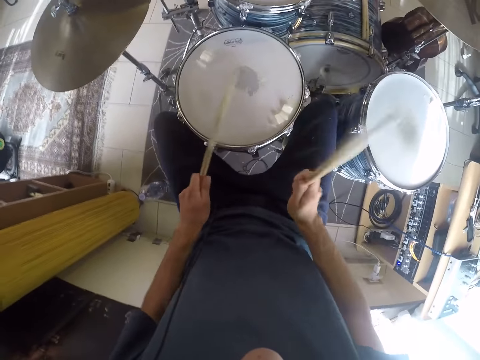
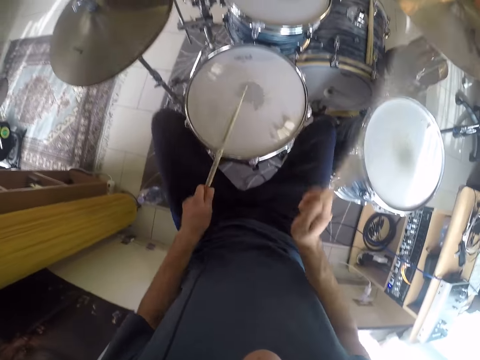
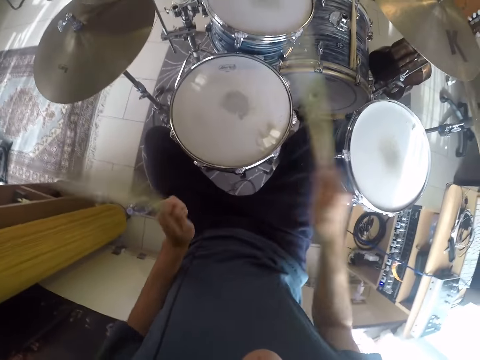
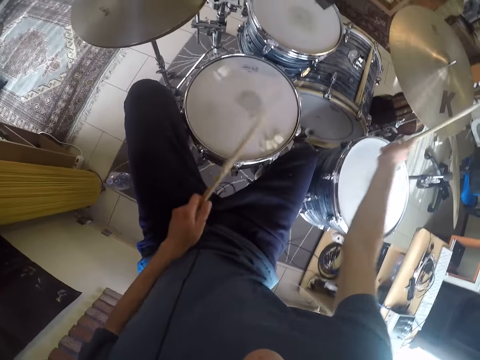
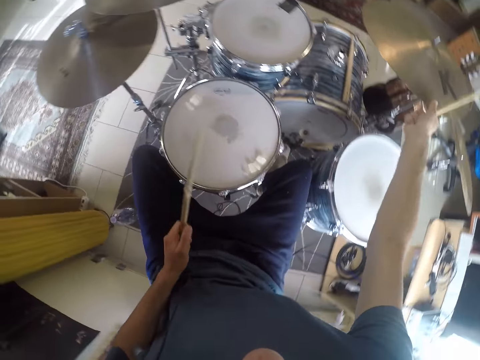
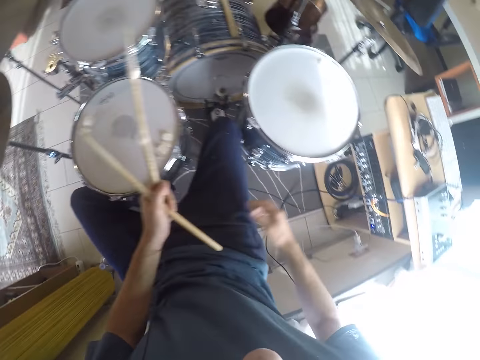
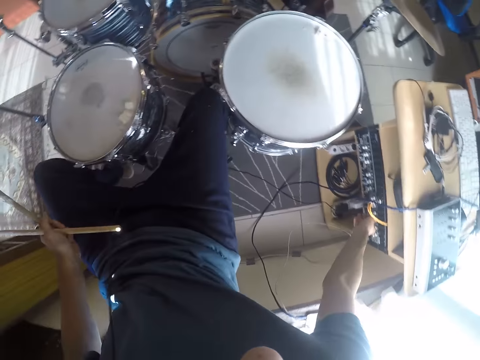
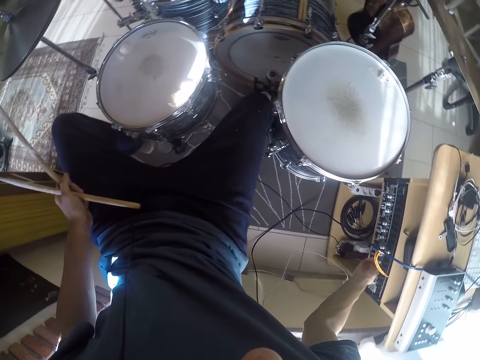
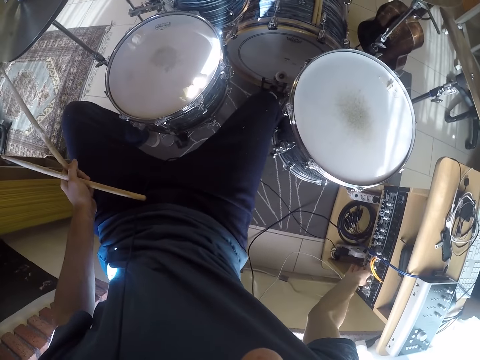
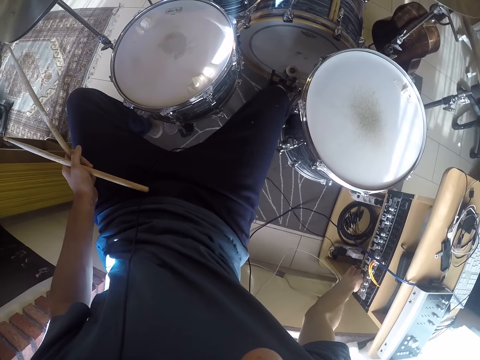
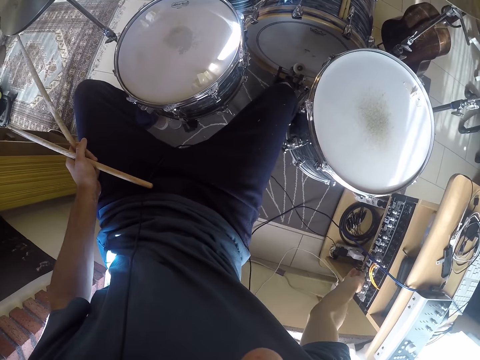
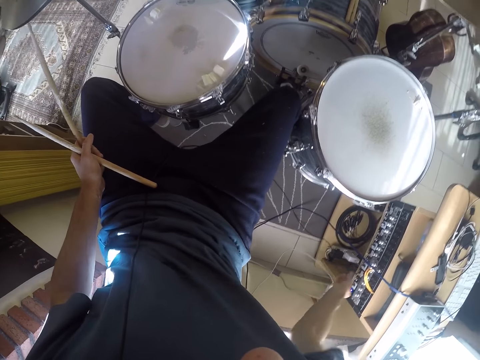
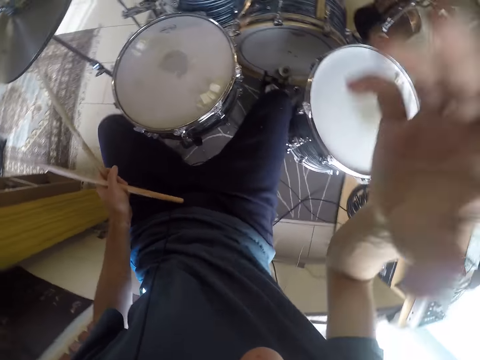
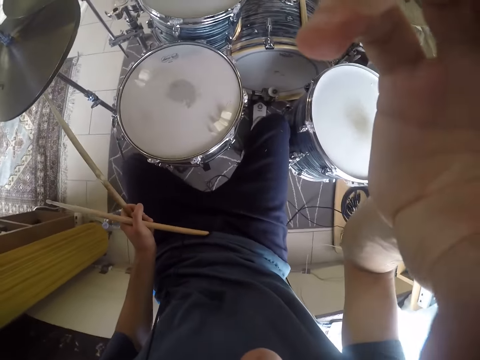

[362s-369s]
The camera wearer holds a cymbal with his right hand. He moves the drumstick in his right hand to his left hand. He adjusts an amplifier. He unplugs a plug from the amplifier.
